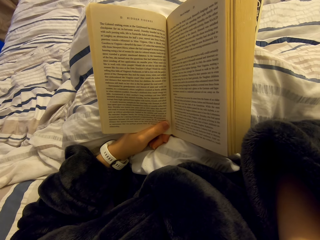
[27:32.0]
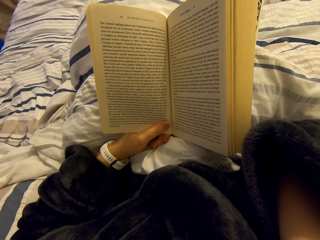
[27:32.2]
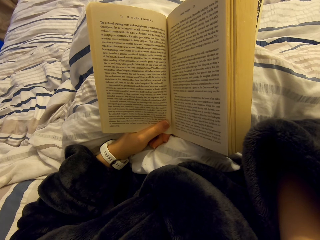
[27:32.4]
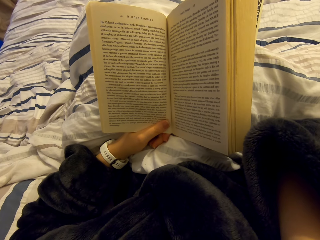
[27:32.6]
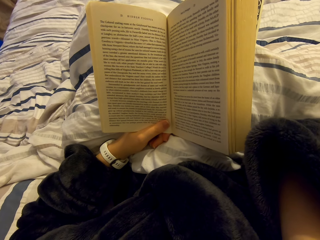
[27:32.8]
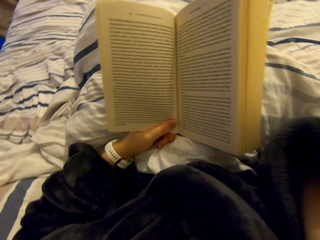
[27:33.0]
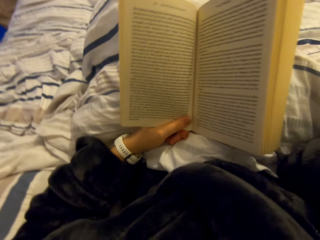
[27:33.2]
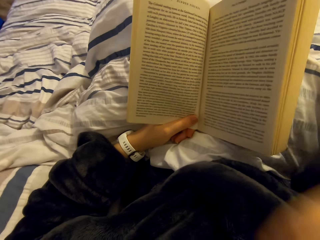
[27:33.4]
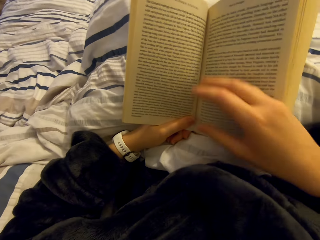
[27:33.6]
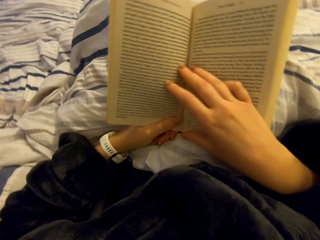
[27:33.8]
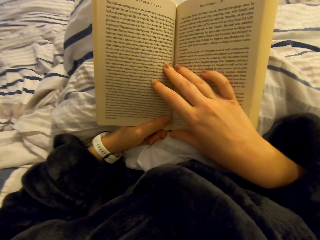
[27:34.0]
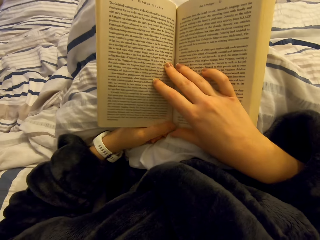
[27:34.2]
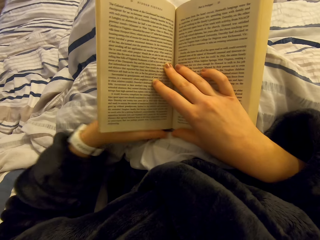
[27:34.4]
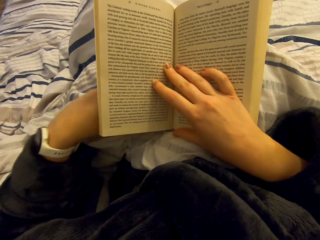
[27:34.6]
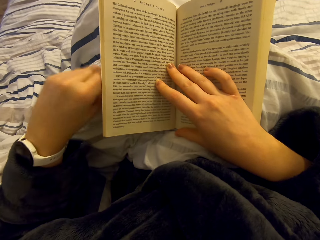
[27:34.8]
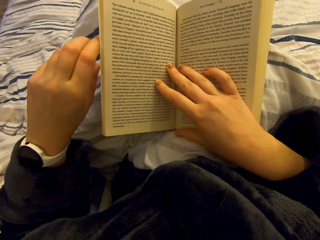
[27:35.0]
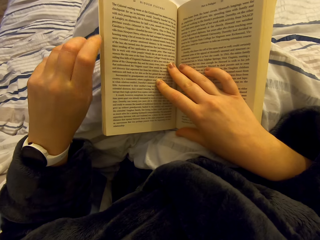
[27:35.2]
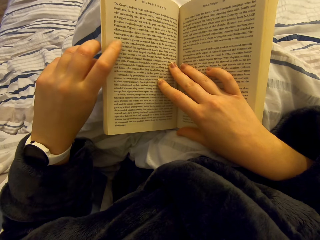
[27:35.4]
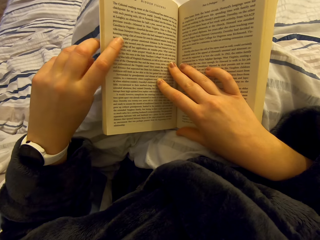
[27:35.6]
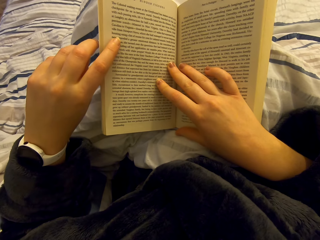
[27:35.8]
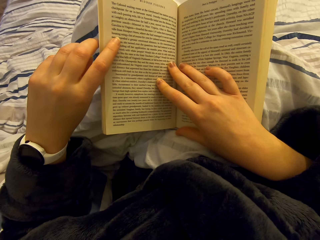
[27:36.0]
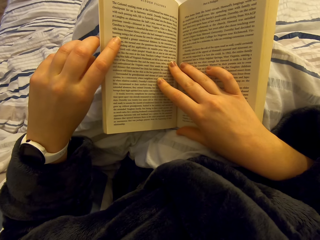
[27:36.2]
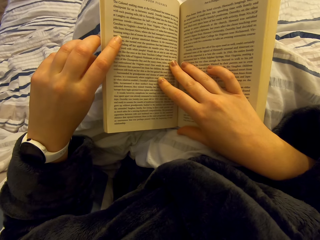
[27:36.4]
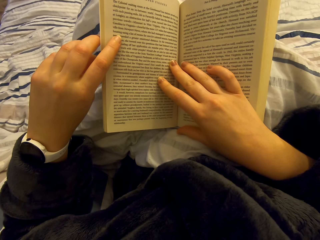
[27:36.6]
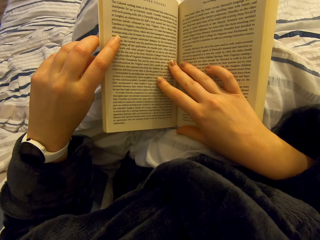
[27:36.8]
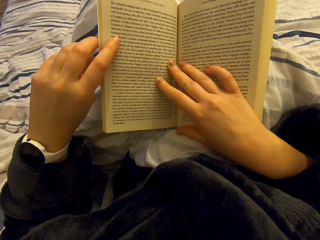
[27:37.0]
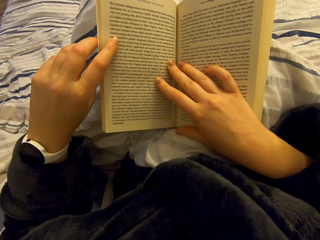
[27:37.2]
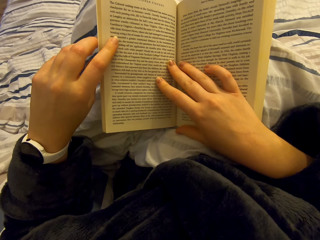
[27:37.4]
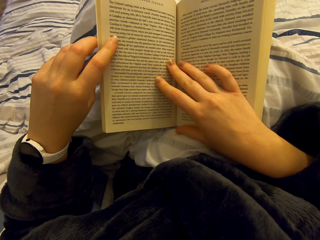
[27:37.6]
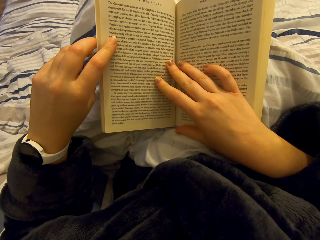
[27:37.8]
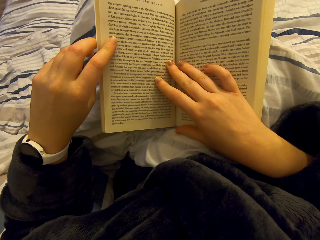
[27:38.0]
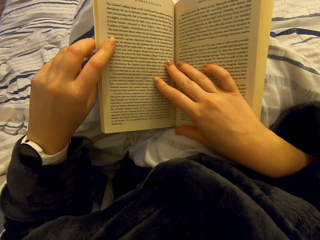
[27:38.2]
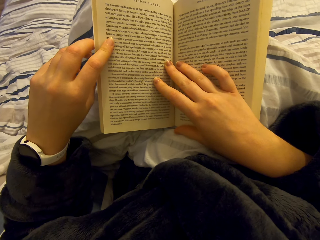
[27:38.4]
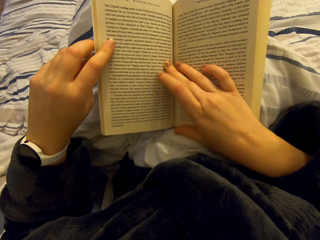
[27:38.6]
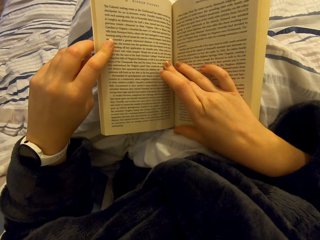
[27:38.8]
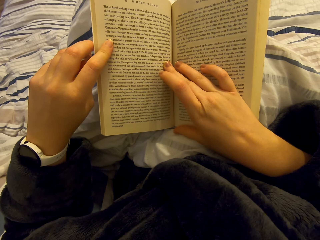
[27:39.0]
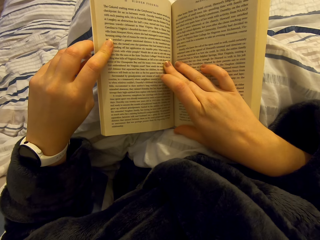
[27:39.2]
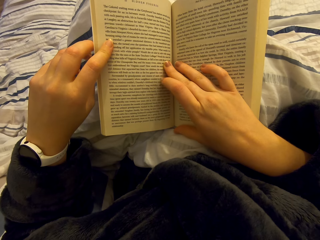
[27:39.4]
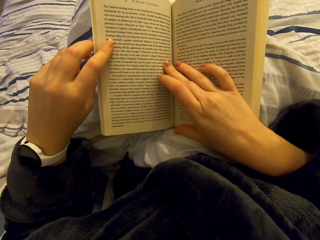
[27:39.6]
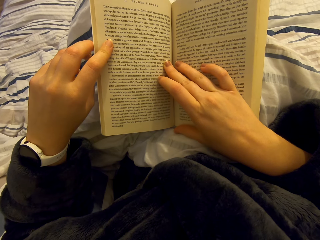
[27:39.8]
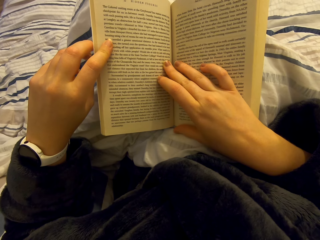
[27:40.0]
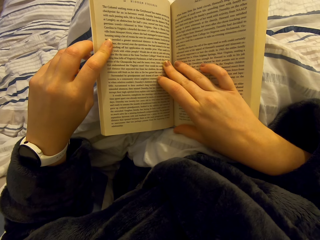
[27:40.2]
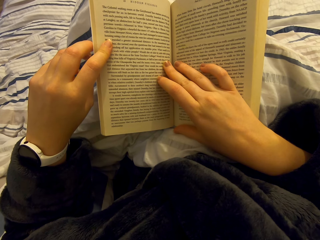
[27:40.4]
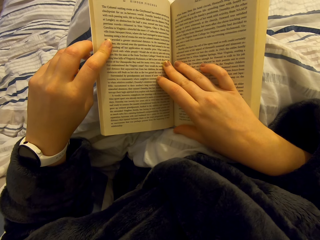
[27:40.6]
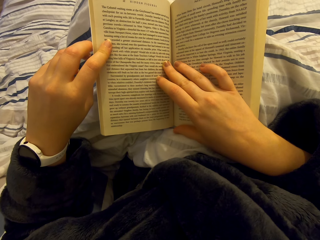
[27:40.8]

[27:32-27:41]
The camera wearer puts down the hand. They read the novel.

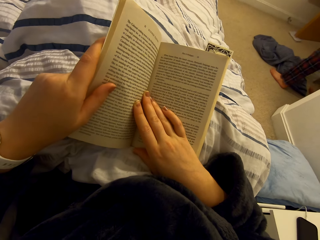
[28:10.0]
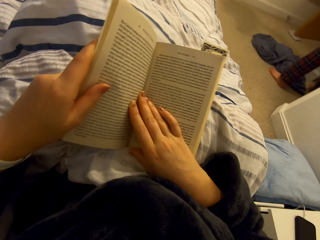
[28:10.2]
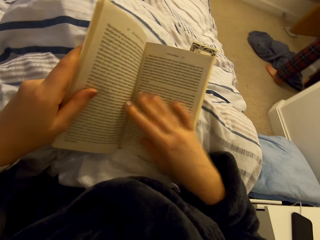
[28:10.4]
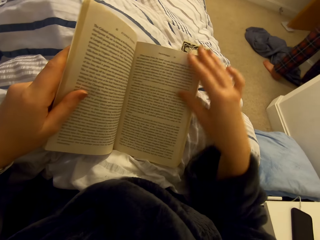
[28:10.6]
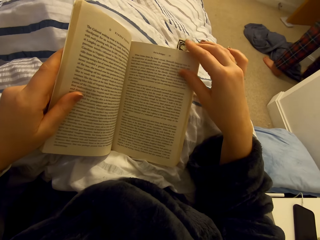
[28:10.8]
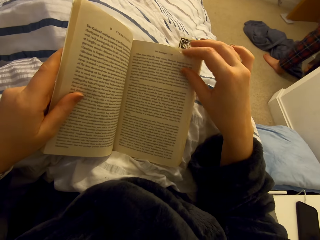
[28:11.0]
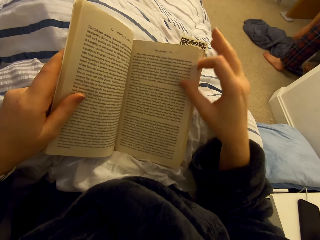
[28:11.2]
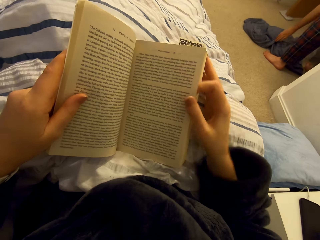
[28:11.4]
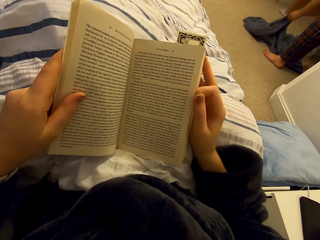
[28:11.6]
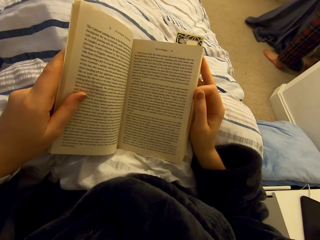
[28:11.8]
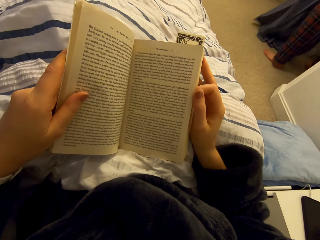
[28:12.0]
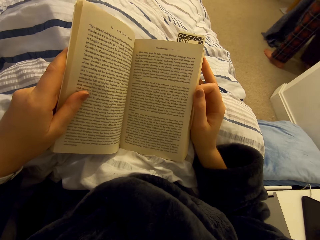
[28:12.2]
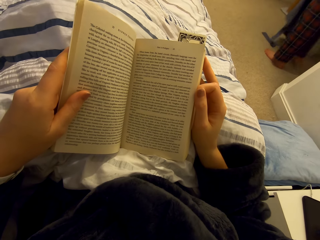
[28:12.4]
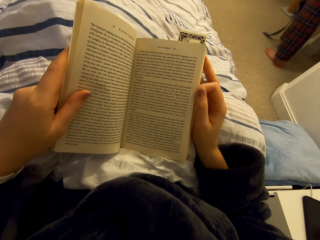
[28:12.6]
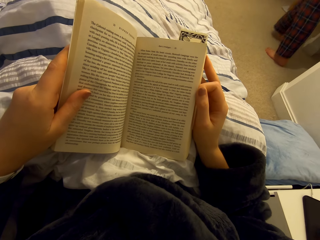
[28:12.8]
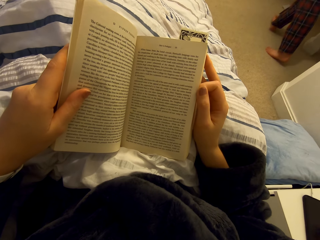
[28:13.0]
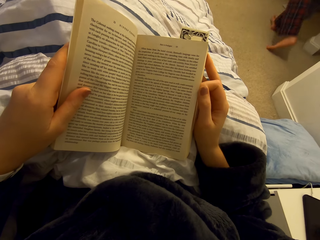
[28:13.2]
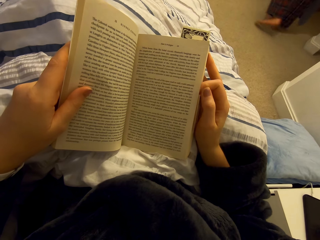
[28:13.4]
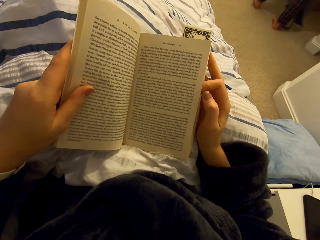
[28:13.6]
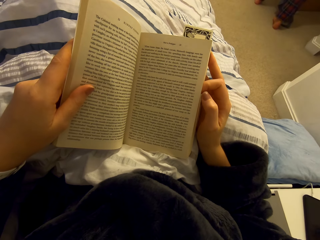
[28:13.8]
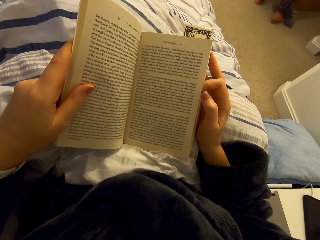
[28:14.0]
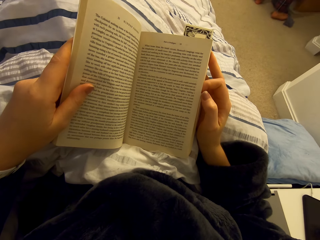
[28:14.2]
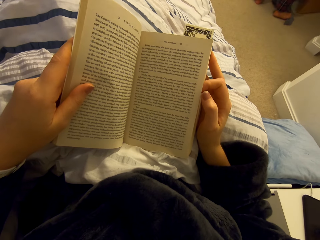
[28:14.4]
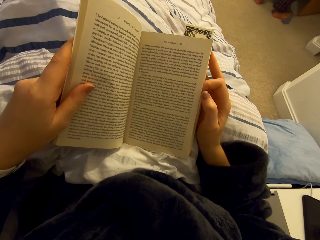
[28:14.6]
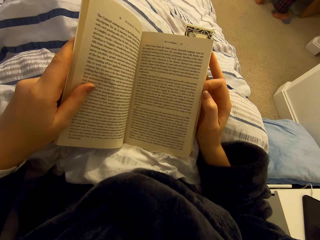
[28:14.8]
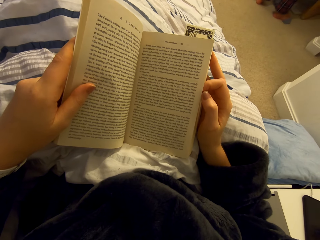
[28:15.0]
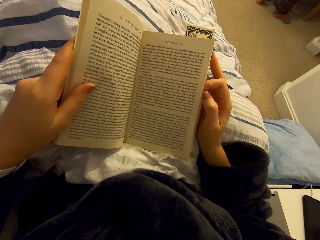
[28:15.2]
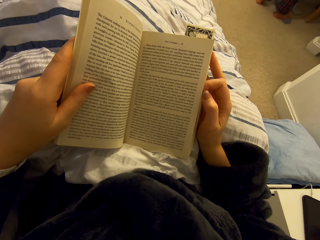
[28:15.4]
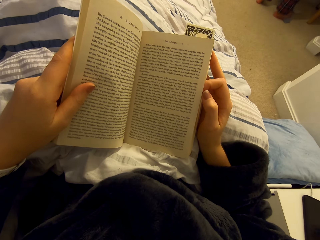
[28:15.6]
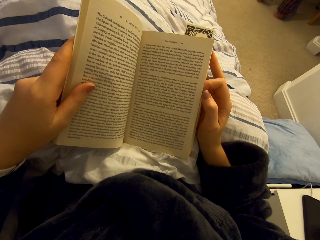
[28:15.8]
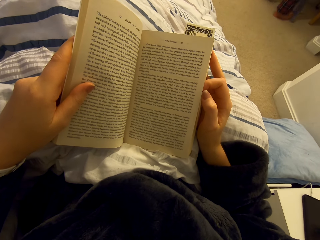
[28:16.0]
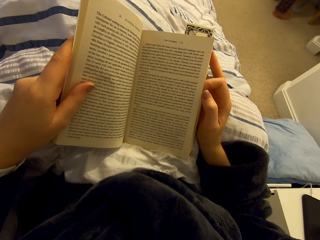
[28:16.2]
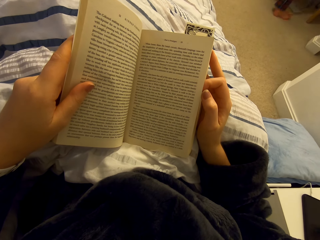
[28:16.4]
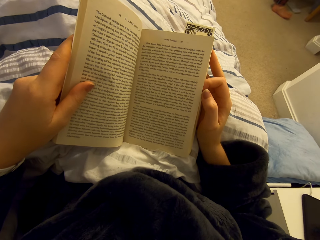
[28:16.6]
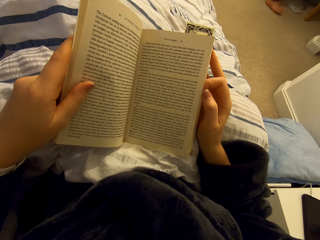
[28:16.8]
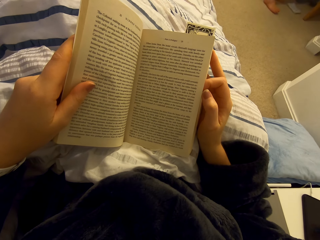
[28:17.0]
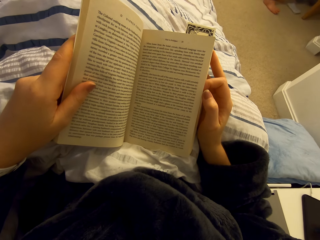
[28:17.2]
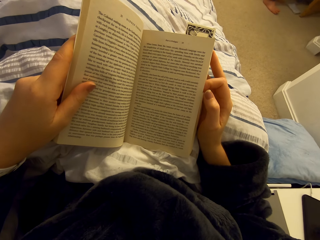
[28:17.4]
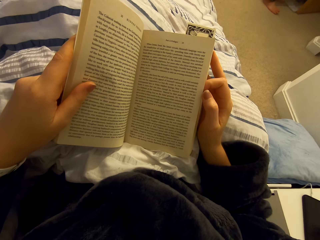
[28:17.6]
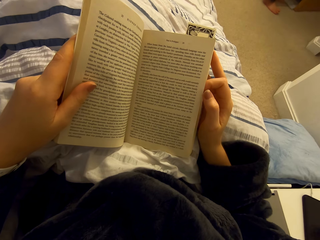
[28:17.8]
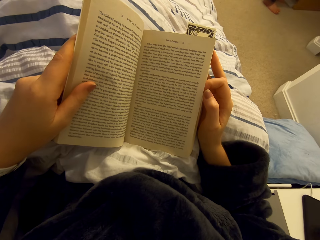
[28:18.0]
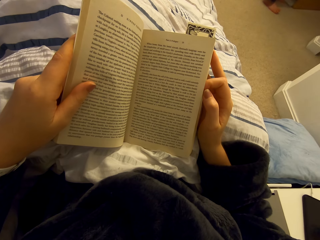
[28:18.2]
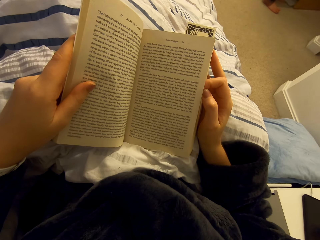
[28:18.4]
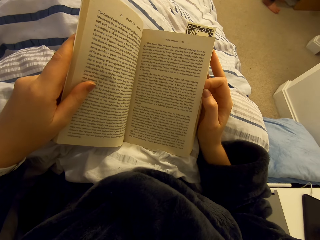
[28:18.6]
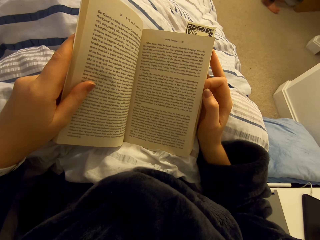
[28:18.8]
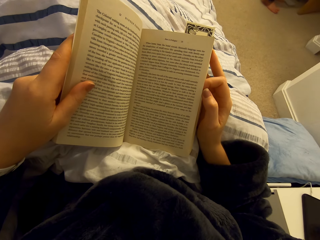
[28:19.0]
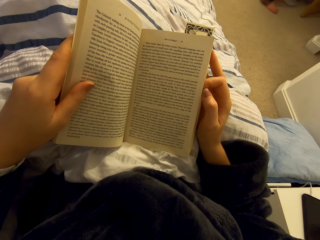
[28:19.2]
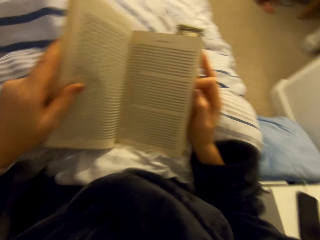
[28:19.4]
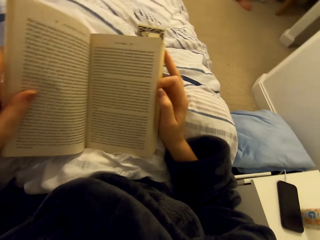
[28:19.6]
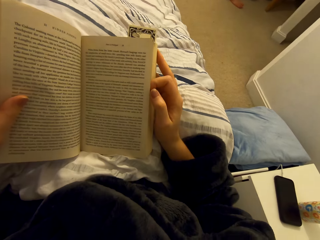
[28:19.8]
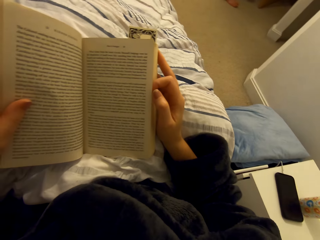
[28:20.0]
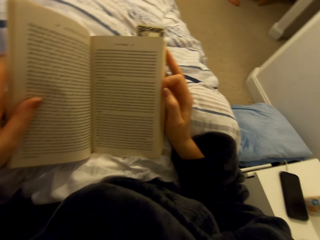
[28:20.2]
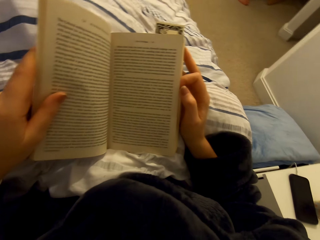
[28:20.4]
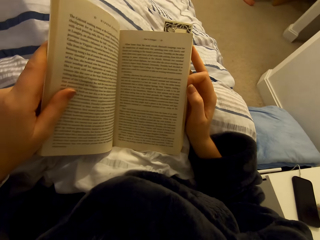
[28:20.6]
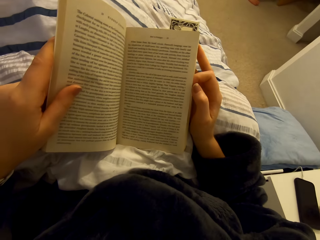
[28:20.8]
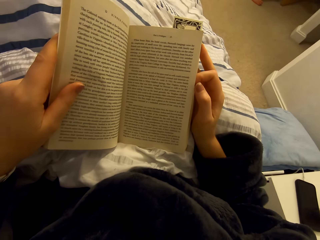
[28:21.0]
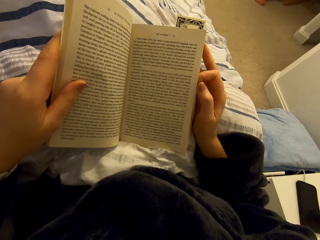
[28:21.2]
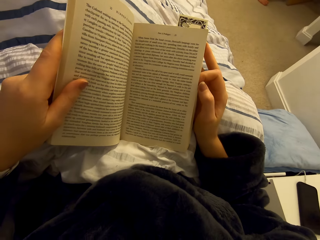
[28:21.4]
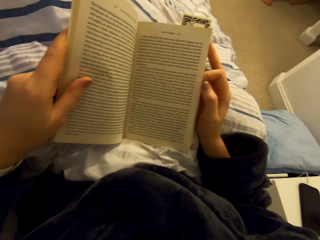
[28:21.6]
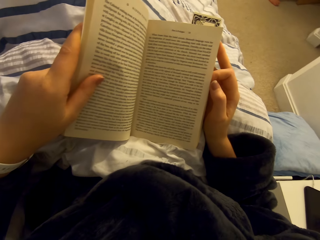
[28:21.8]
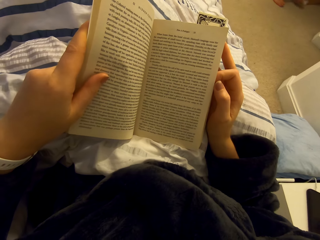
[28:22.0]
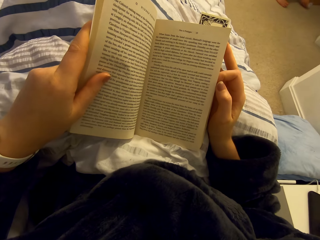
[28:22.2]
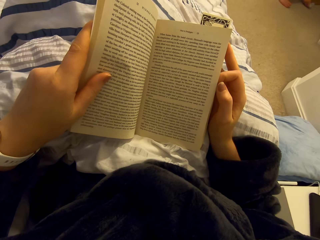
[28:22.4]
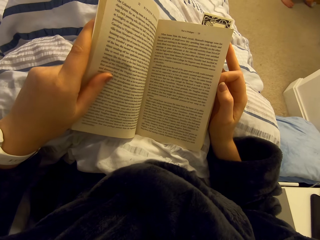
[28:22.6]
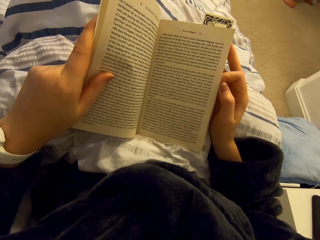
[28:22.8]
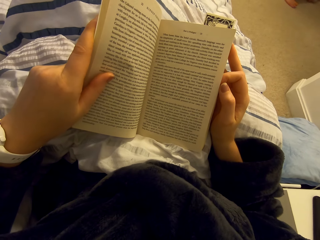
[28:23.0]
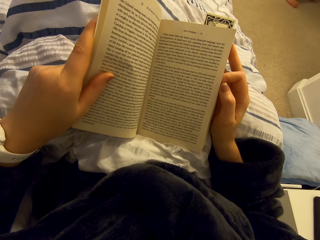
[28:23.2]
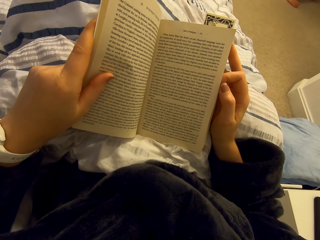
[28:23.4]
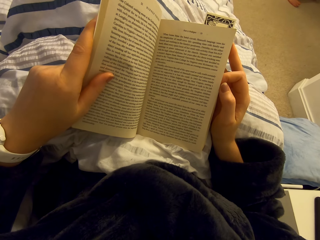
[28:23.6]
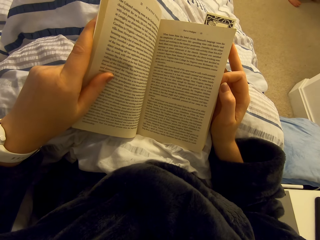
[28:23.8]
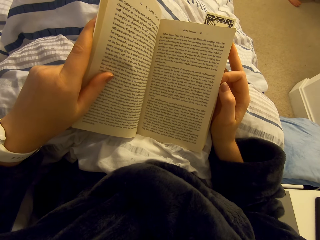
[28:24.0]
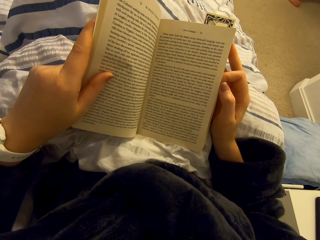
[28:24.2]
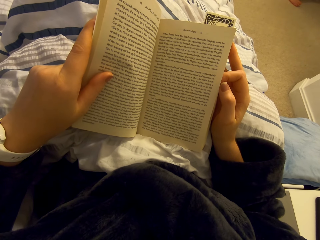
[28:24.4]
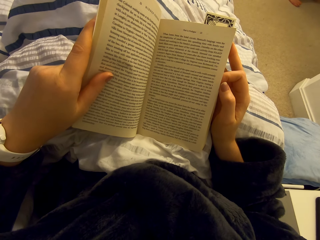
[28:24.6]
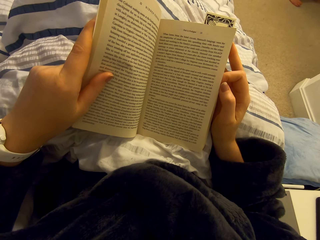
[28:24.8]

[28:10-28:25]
The camera wearer holds the book page. A person picks clothes from the floor. The camera wearer reads the novel.
